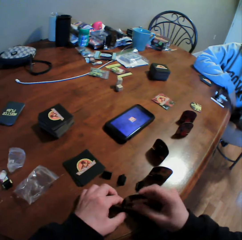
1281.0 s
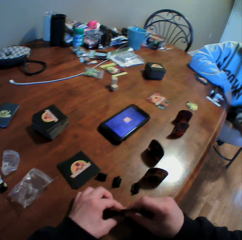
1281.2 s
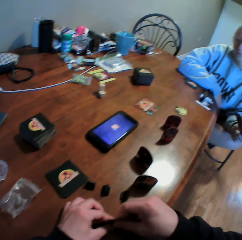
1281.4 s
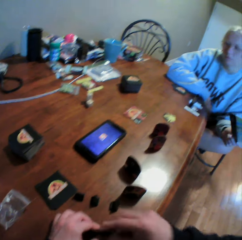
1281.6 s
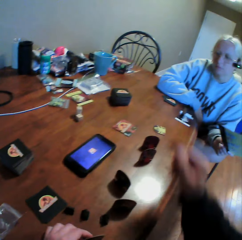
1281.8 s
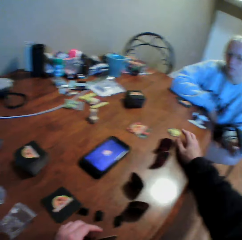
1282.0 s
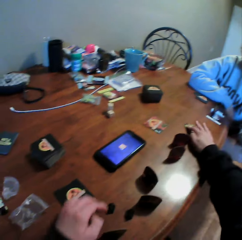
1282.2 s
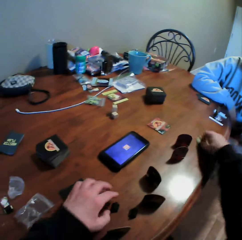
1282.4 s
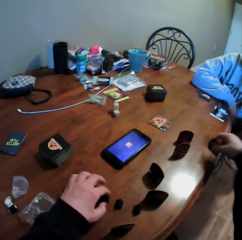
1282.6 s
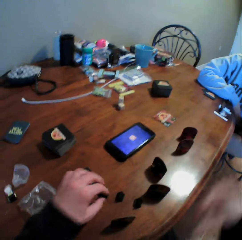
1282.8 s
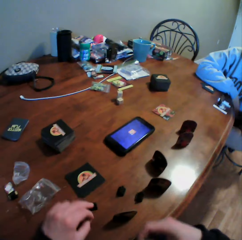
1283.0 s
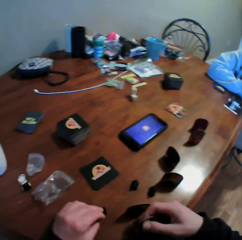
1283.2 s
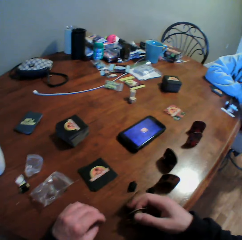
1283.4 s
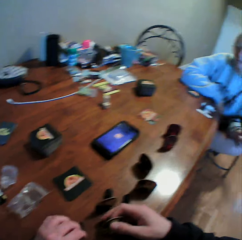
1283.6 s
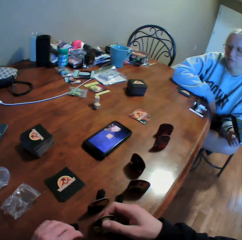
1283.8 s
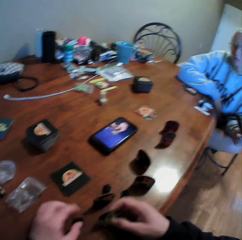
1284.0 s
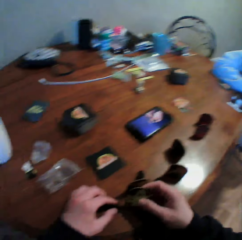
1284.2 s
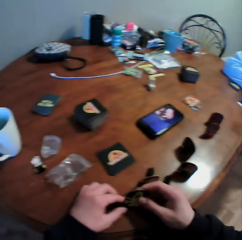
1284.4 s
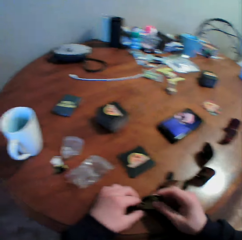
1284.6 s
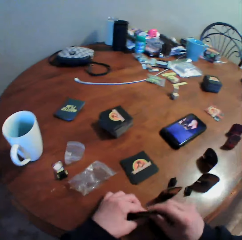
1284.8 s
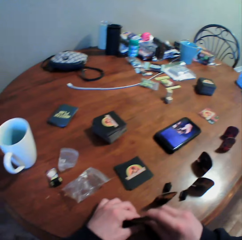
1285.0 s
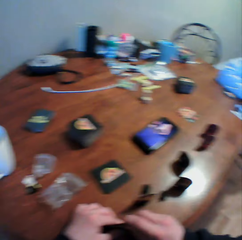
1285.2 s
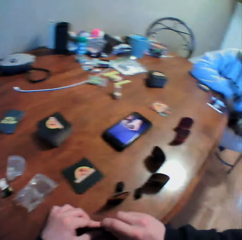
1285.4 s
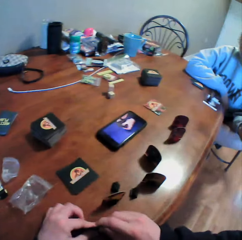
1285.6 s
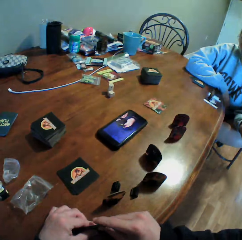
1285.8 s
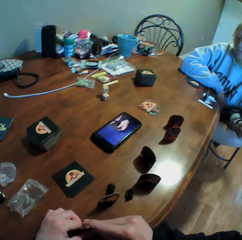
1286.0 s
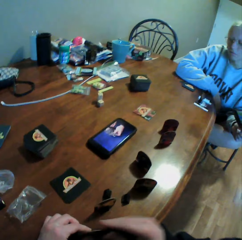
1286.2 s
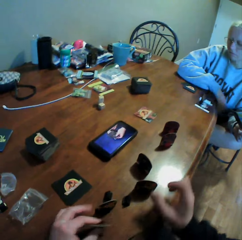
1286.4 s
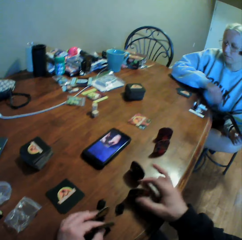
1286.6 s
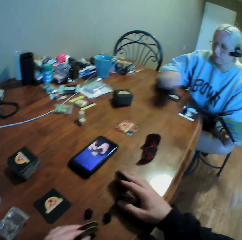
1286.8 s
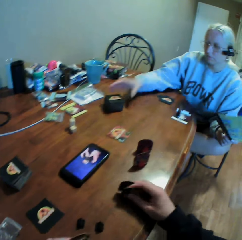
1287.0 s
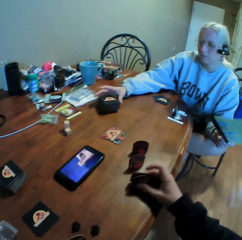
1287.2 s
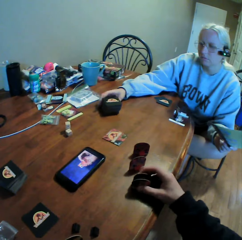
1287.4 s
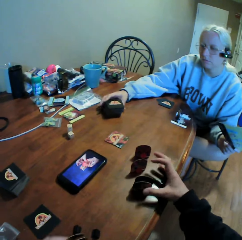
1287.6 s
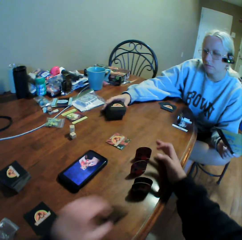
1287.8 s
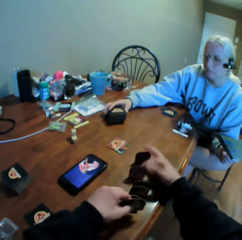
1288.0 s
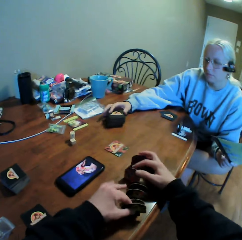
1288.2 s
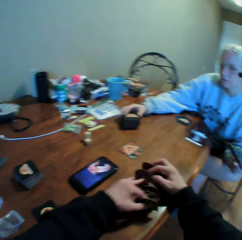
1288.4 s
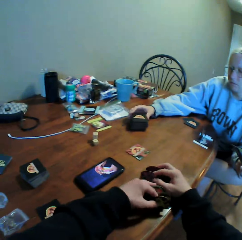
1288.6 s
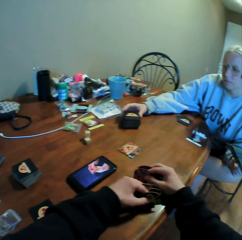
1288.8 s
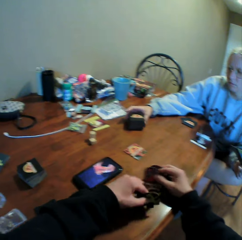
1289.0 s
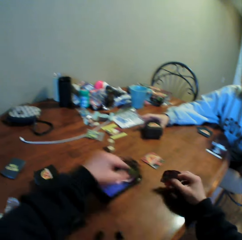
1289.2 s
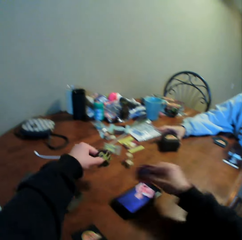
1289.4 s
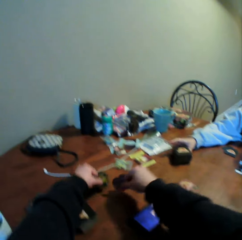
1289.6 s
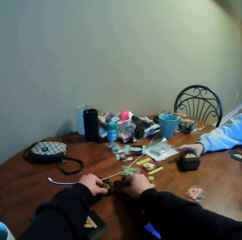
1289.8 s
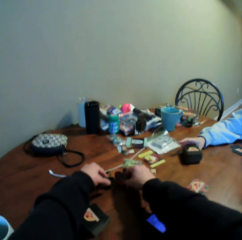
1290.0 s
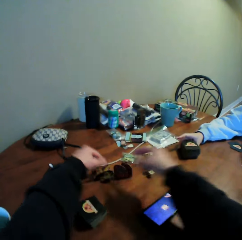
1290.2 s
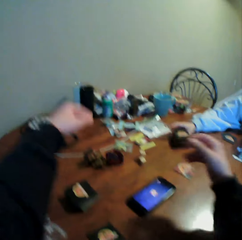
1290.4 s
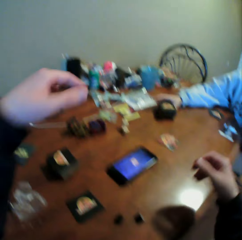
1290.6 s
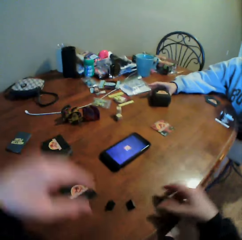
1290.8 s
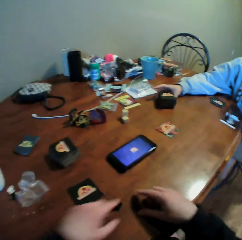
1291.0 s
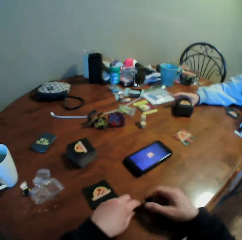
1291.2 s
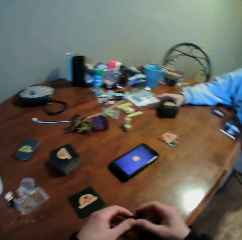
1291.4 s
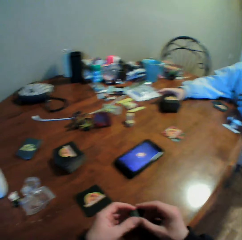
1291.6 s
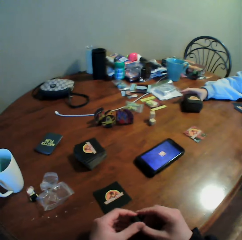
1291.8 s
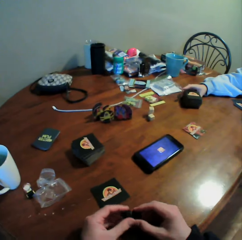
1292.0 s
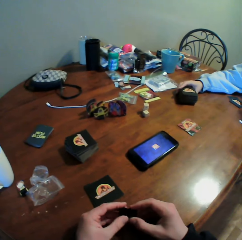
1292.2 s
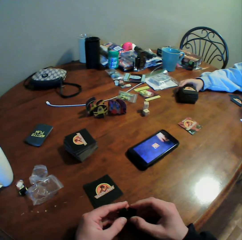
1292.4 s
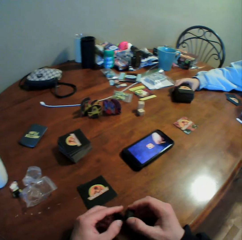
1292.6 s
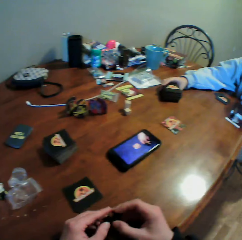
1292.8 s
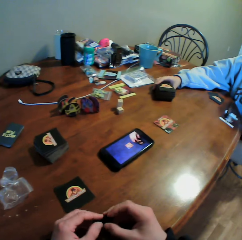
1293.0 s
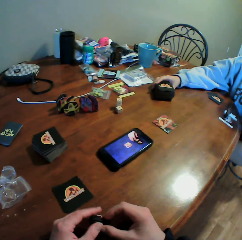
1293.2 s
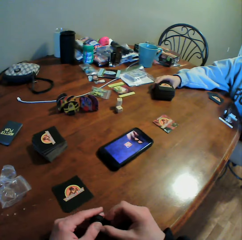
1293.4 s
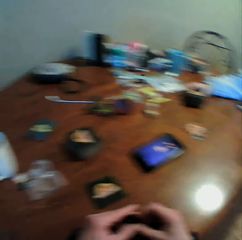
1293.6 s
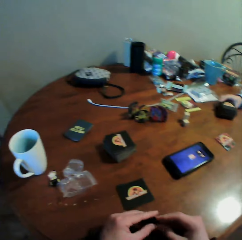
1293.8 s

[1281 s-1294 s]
The camera wearer fixes the card on the card stand. They hold the playing cards. They pick up the card from the table. They fix the card on the card stand. They move the cards on the table. They place the cards on the table. They pick up the card stands from the table.

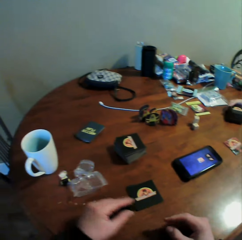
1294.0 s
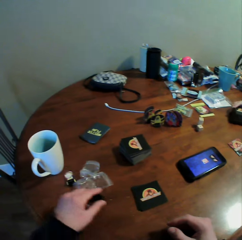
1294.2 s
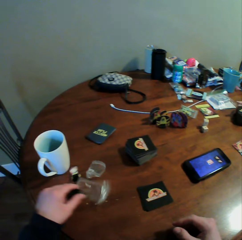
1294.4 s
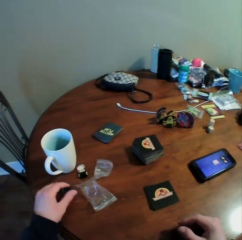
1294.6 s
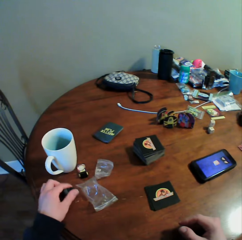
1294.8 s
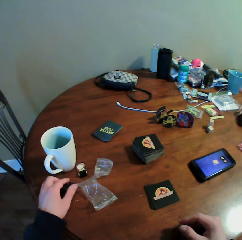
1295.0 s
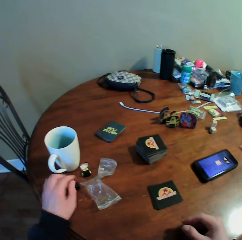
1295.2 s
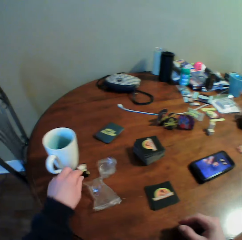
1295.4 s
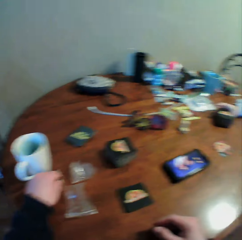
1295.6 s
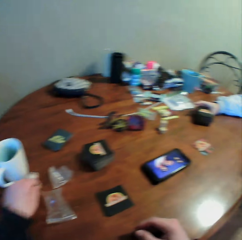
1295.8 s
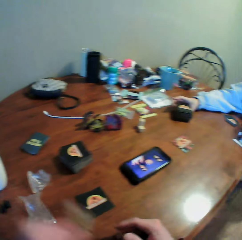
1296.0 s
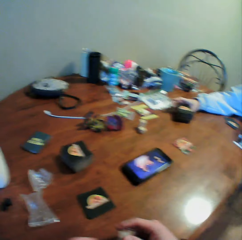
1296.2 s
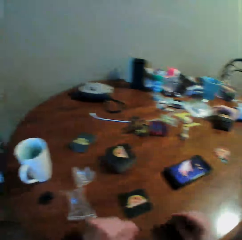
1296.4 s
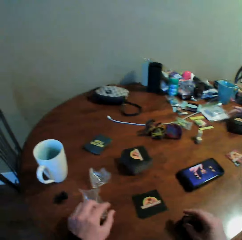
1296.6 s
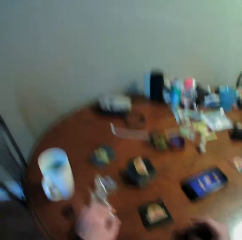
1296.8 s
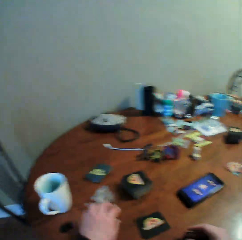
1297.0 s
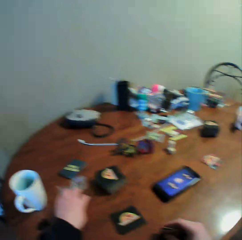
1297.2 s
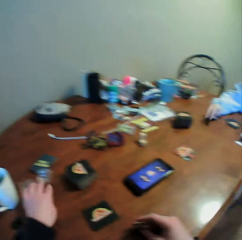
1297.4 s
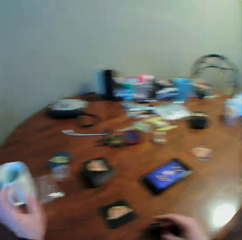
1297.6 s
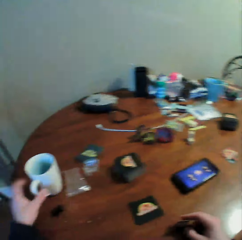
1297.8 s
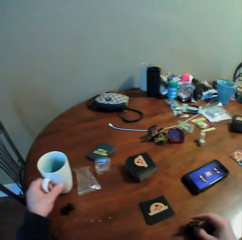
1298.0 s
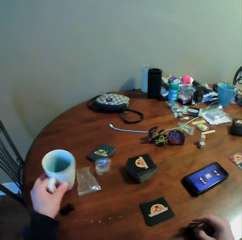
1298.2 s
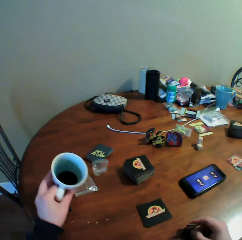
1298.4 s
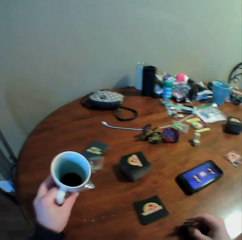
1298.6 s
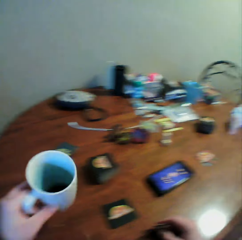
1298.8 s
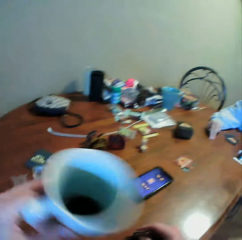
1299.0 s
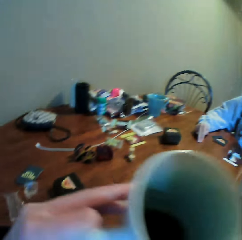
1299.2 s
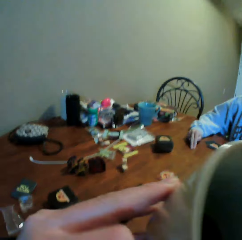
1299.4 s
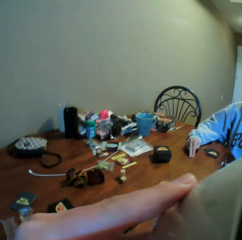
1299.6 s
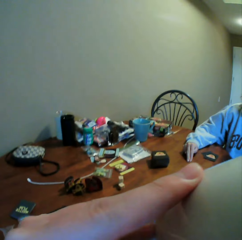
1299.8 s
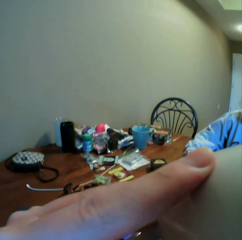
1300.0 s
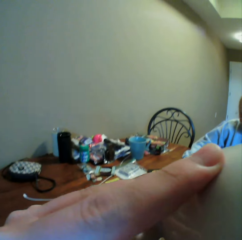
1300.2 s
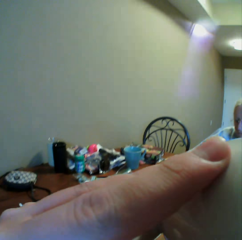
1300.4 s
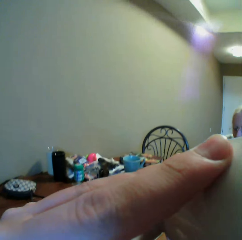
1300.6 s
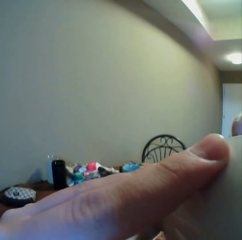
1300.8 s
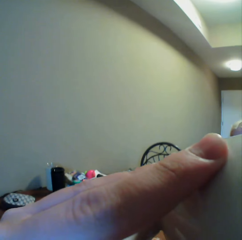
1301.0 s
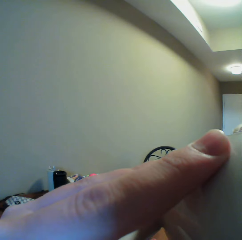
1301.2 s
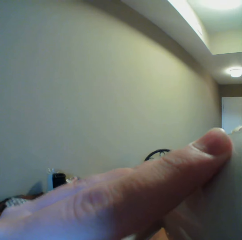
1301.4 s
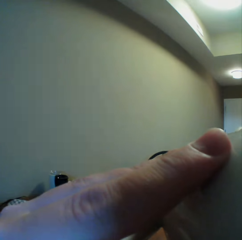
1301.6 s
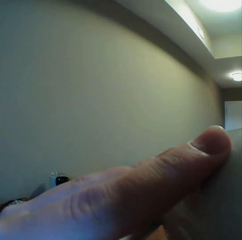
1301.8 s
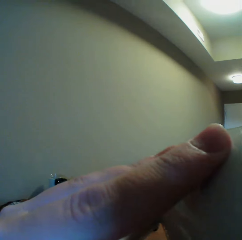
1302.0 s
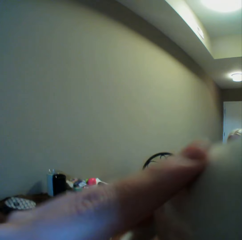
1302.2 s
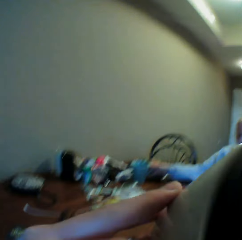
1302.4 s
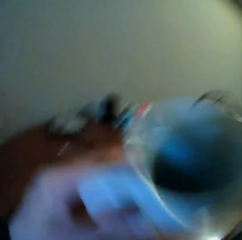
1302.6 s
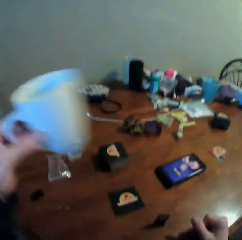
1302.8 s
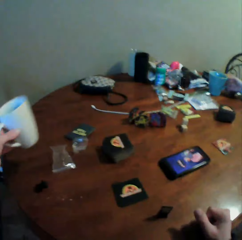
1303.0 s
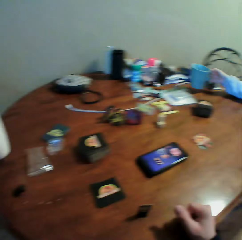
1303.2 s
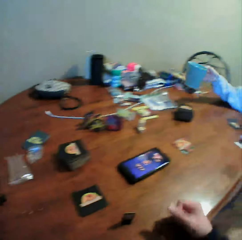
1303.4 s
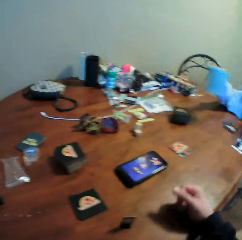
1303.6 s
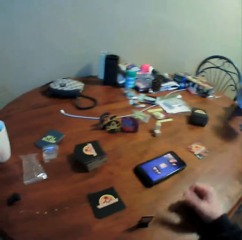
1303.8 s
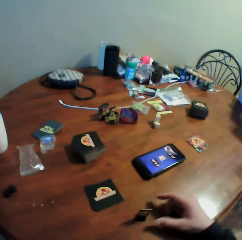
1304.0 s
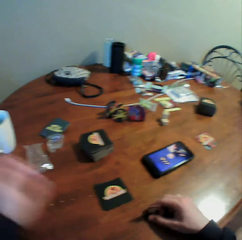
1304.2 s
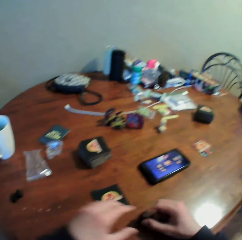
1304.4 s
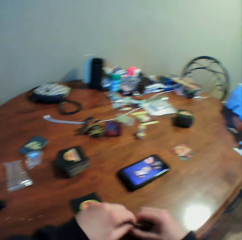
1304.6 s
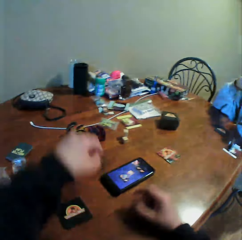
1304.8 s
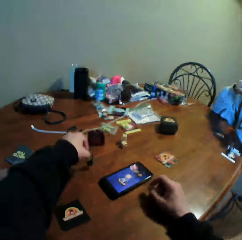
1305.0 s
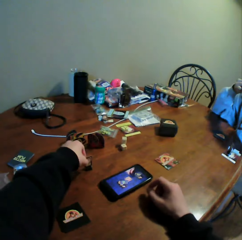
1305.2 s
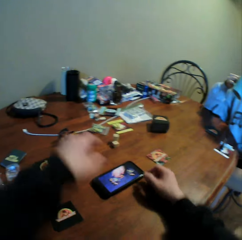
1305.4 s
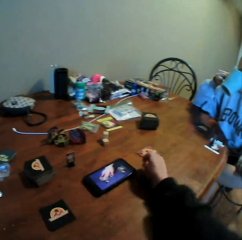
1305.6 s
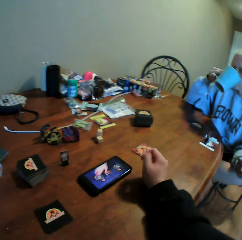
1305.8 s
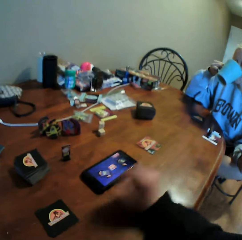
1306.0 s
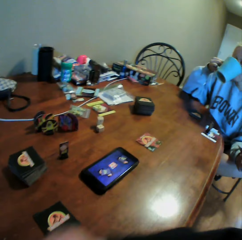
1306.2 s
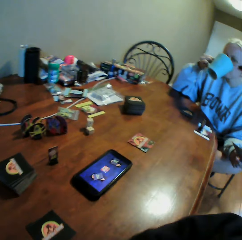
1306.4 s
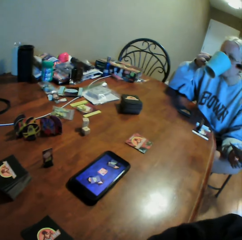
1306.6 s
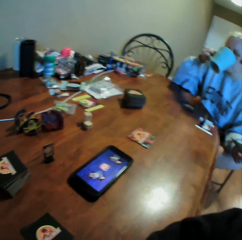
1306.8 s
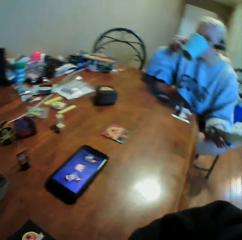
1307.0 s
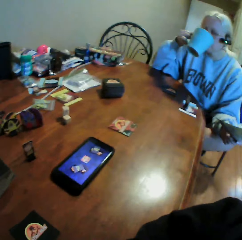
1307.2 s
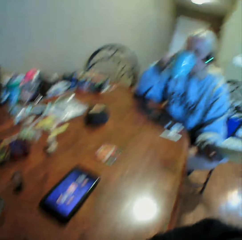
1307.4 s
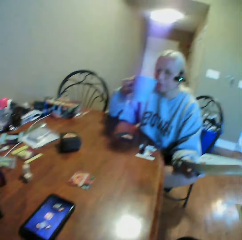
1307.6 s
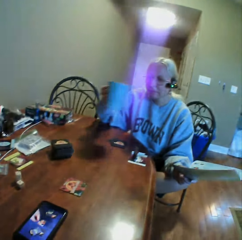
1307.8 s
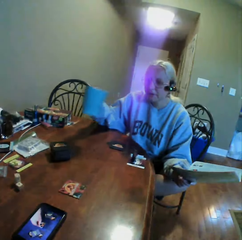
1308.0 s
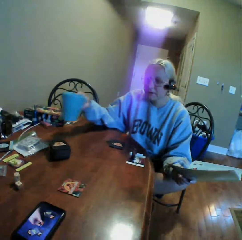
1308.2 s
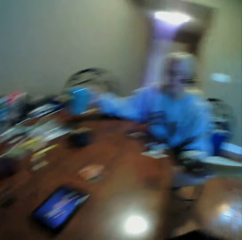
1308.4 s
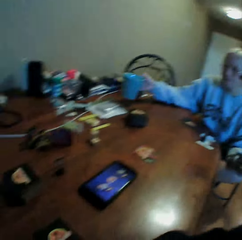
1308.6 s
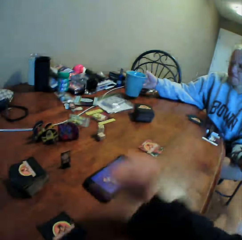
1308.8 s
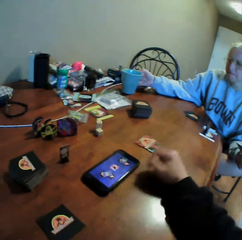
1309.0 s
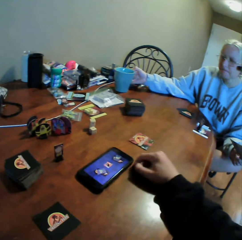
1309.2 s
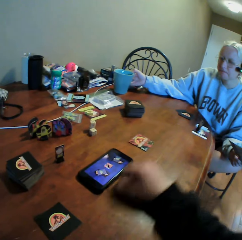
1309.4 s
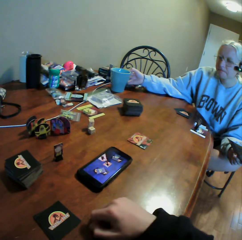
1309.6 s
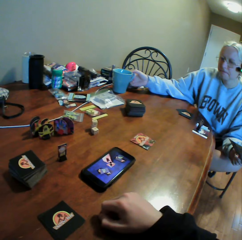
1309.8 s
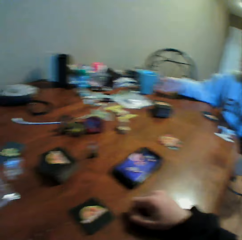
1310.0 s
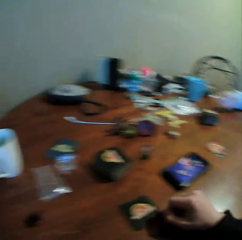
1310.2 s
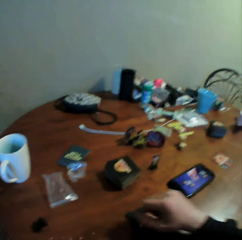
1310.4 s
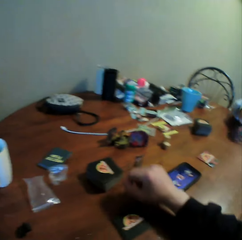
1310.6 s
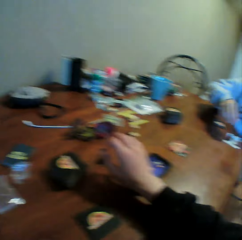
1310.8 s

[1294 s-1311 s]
The camera wearer puts the card stand on the table. They move the card stand on the table. They pick up the cup of tea from the table. They drink the tea. They put the cup of tea on the table. They move the card stand on the table. They stare at a woman. The woman drinks the beverage. The woman puts the cup of tea on the table.
